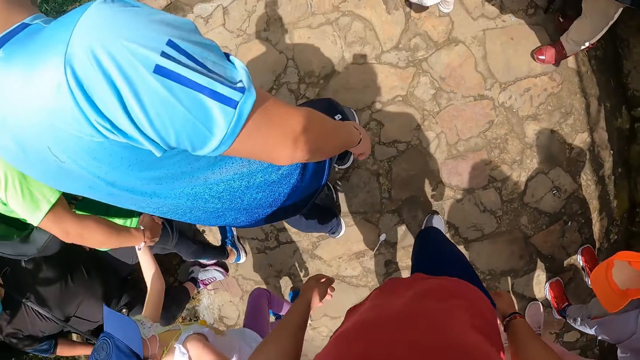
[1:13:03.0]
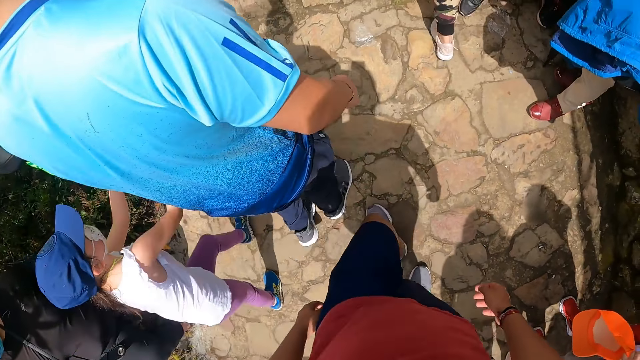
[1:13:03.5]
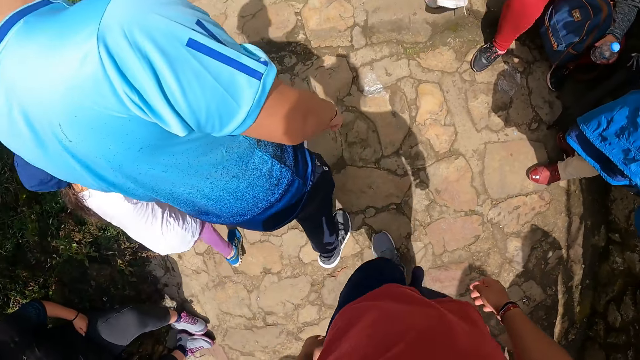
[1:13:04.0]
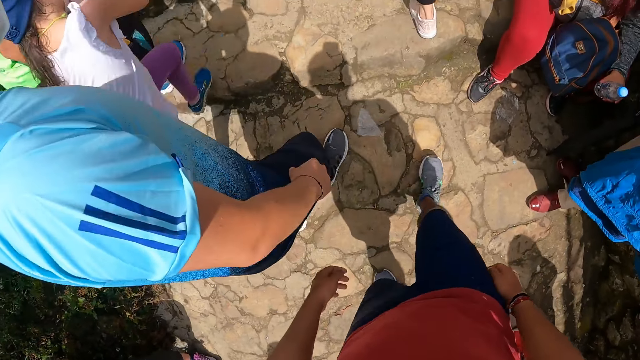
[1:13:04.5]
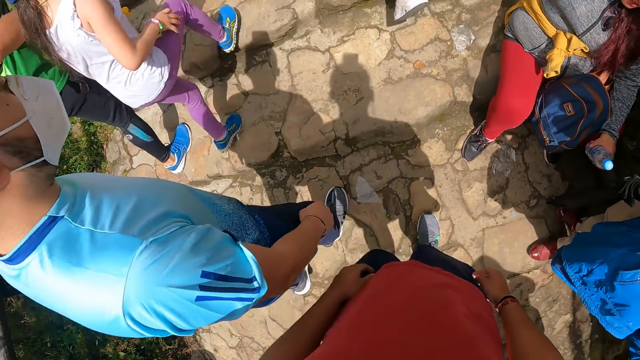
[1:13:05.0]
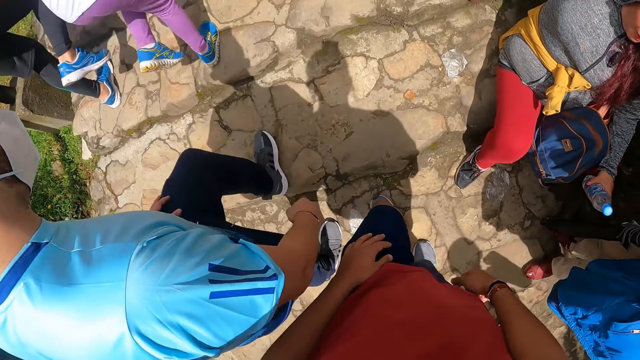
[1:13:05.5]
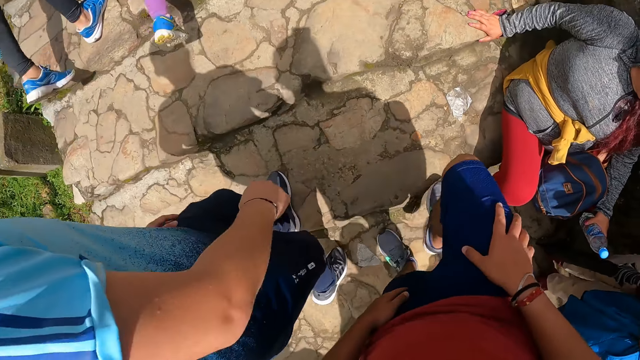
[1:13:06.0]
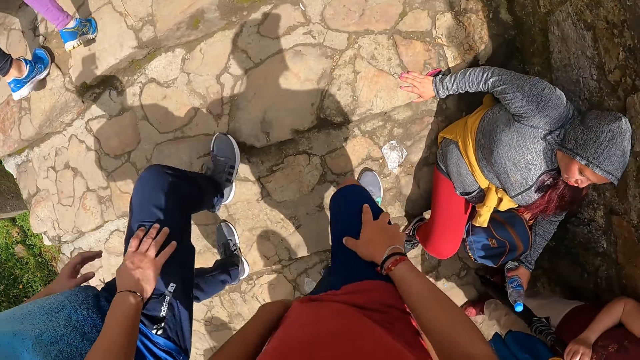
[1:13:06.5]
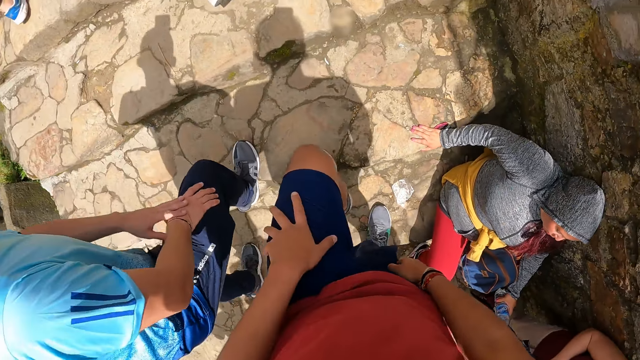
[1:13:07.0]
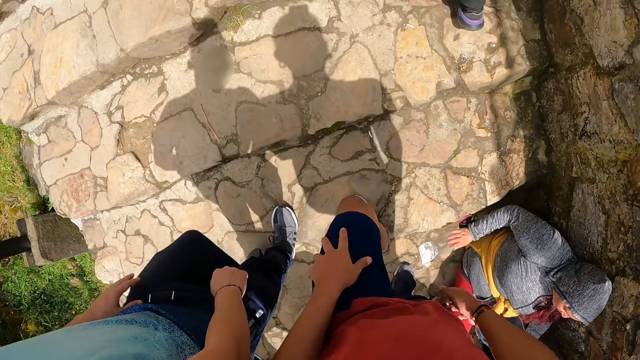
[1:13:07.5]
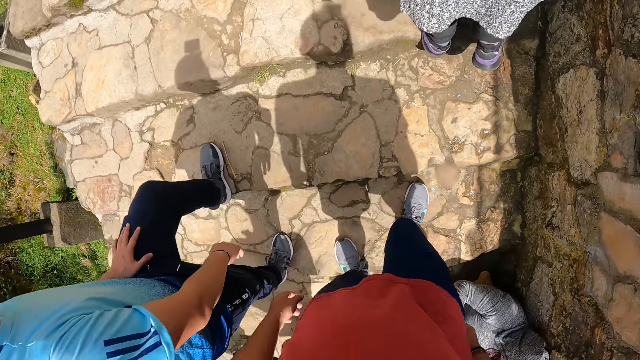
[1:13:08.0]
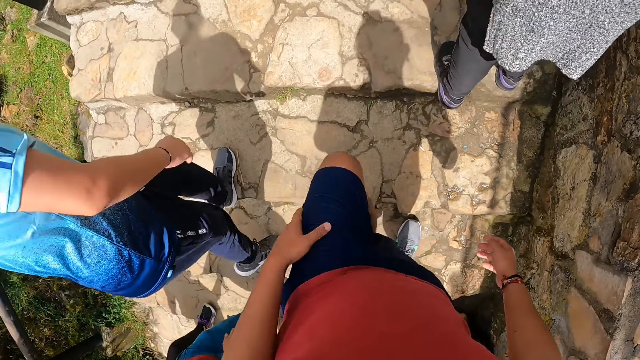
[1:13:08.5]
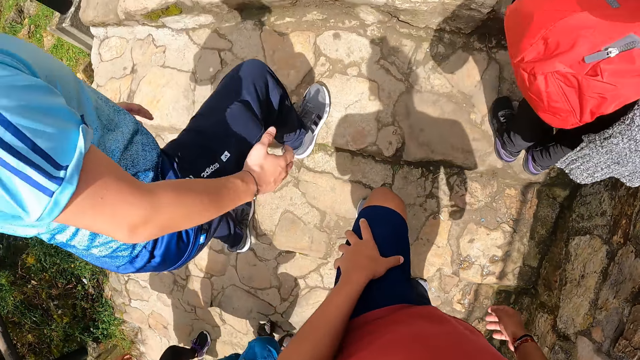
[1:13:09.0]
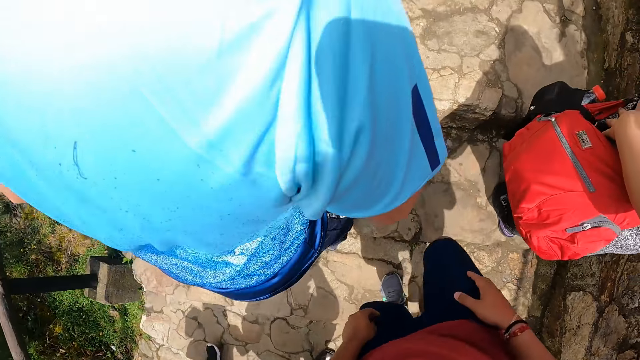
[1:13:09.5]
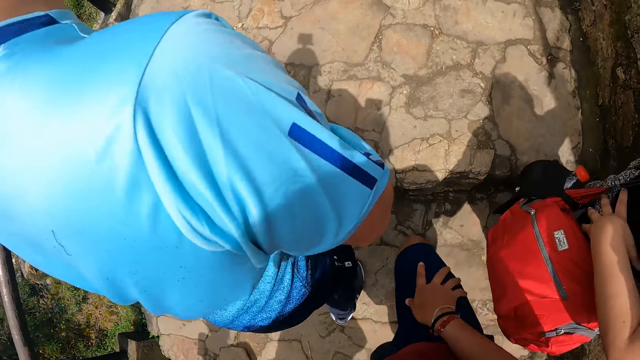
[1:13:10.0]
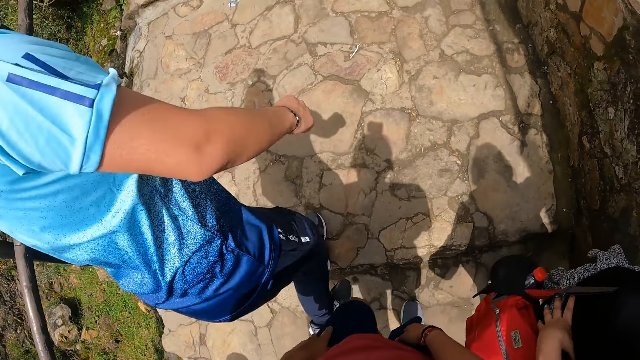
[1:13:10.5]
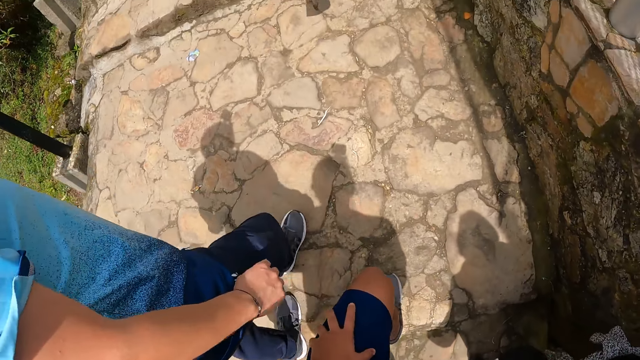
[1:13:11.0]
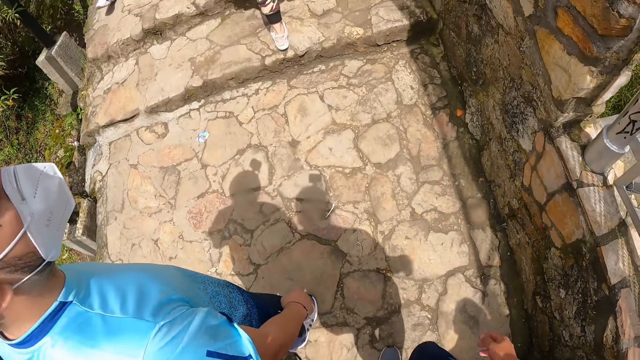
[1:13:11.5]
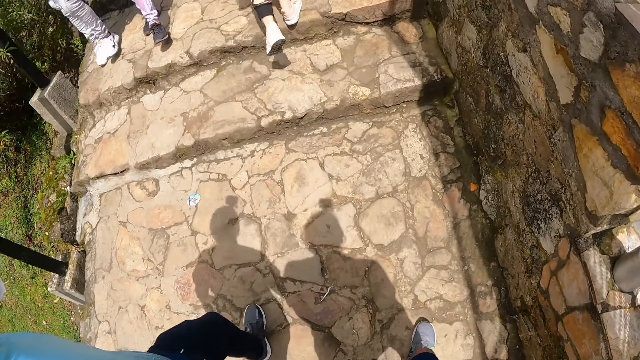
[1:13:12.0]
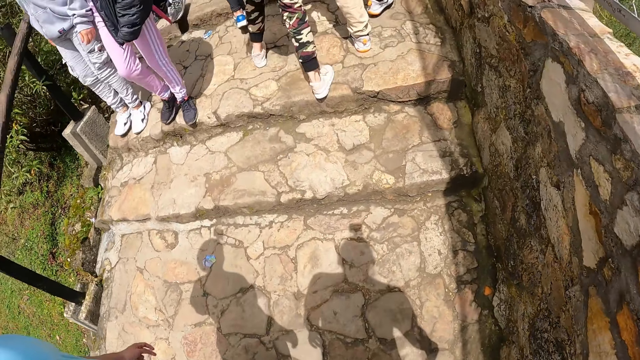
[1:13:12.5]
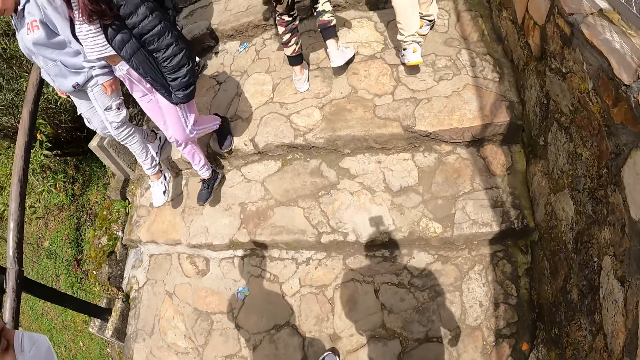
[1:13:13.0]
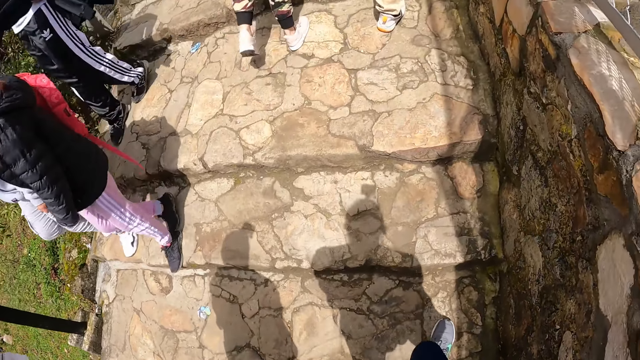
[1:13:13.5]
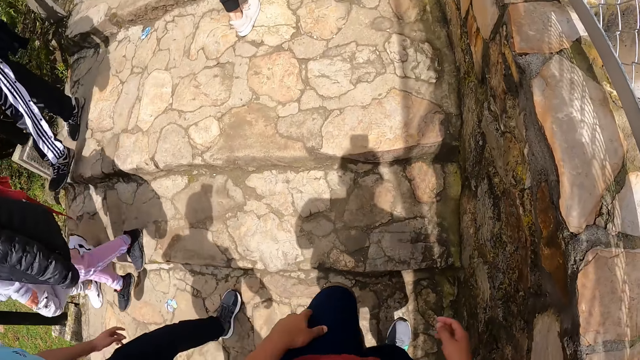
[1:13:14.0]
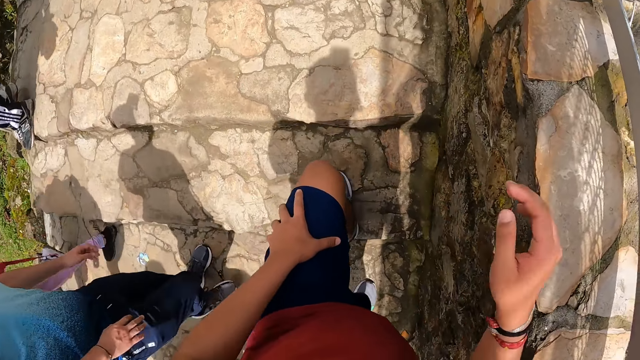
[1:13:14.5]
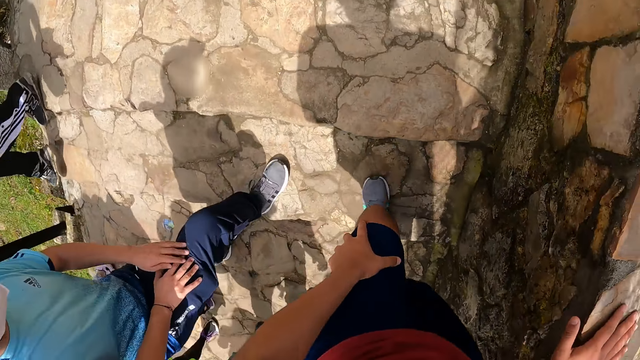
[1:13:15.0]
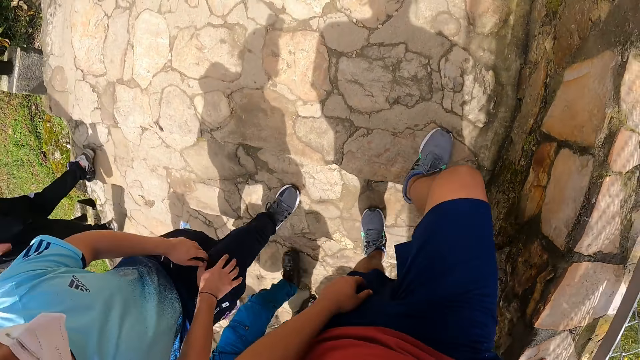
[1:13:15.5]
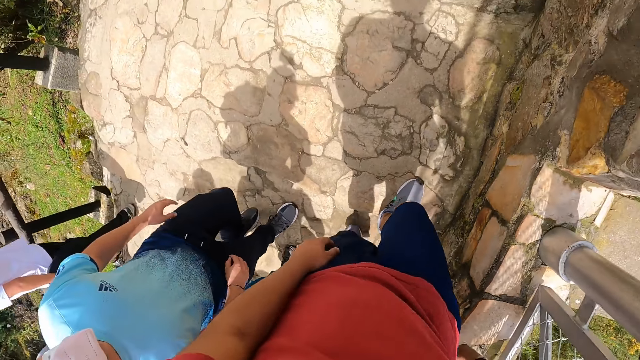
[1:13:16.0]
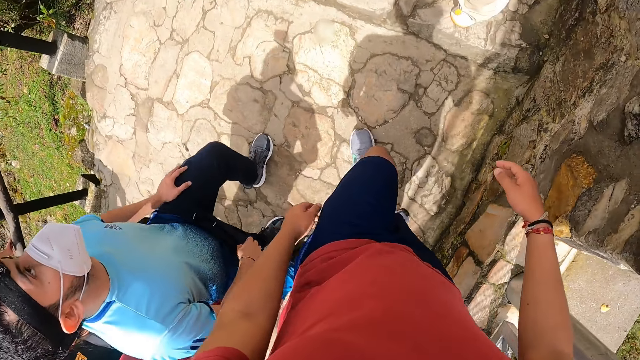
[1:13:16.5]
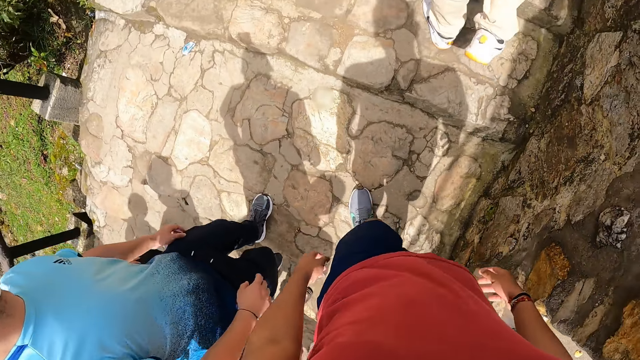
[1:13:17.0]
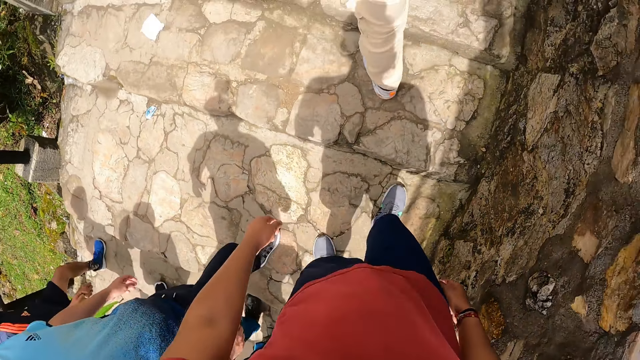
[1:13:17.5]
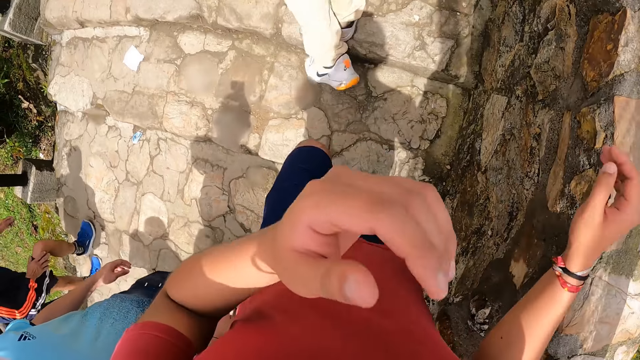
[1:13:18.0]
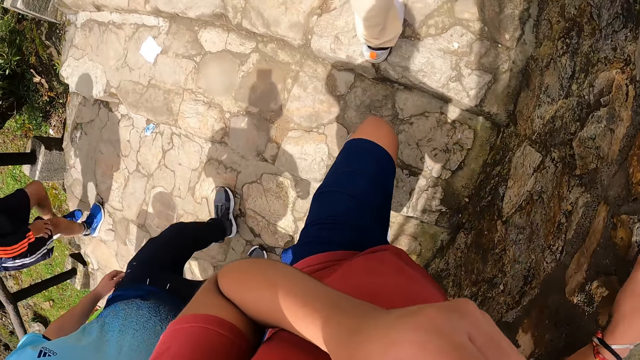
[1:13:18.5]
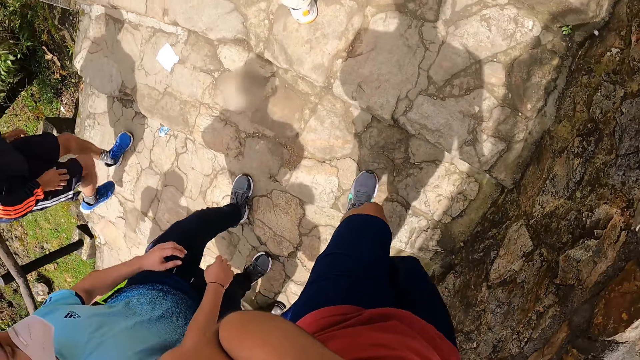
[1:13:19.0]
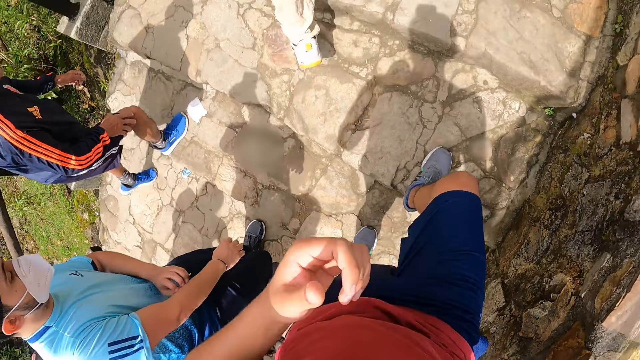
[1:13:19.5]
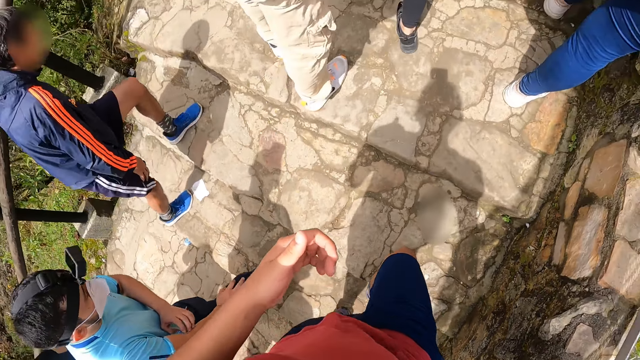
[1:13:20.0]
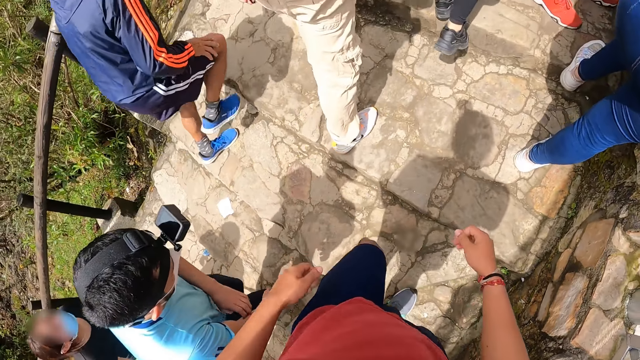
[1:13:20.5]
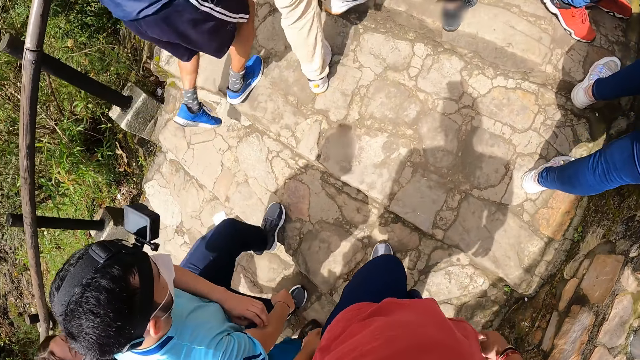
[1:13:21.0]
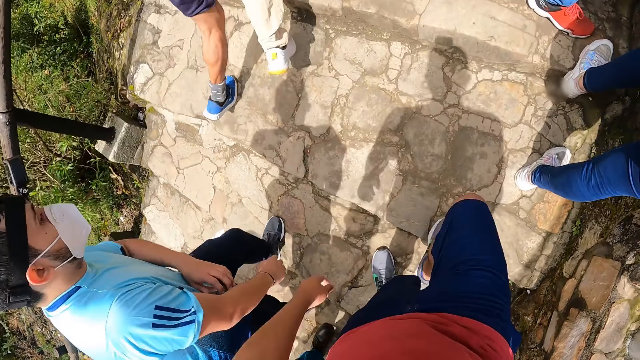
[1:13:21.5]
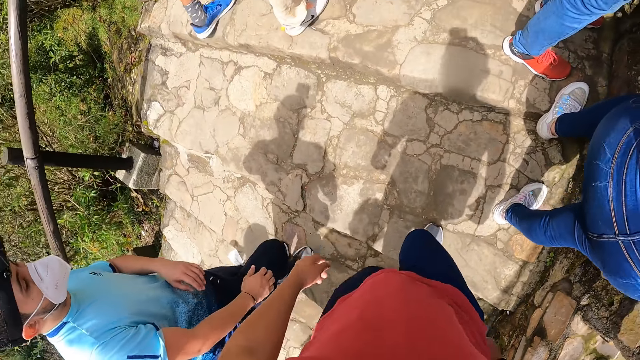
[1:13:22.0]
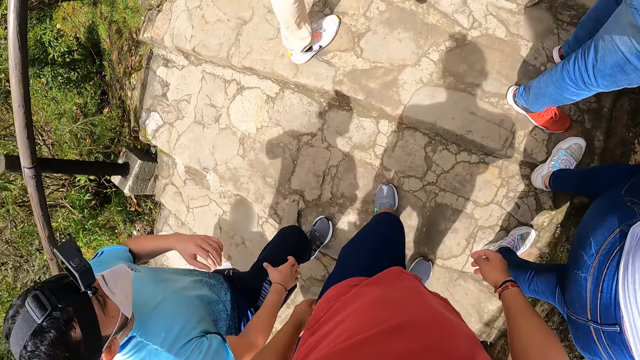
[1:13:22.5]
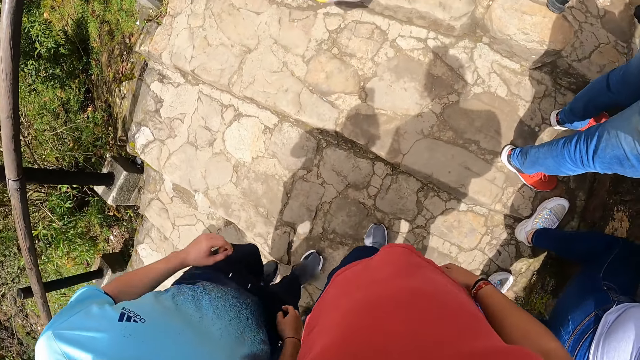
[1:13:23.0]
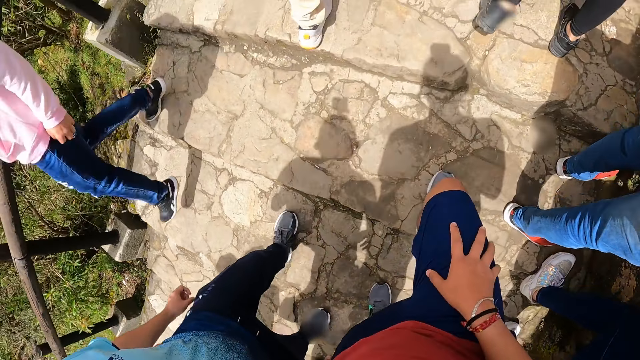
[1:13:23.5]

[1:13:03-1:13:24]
The camera wearer touches his lap. He places his right hand on the mountain walkway barricade. He rubs his face with his left hand.
